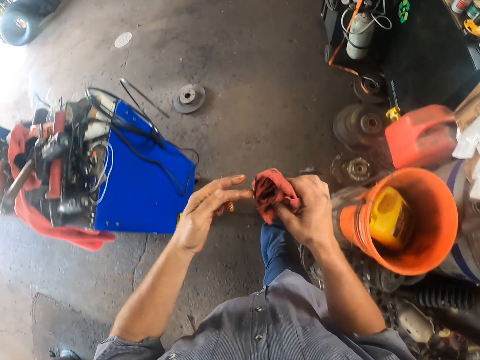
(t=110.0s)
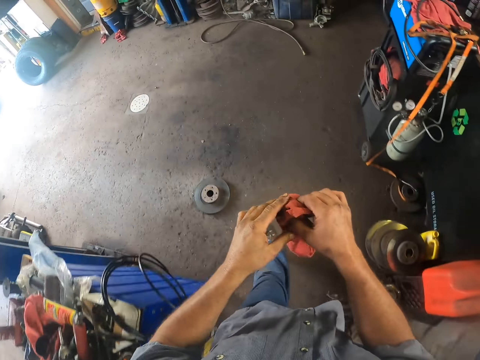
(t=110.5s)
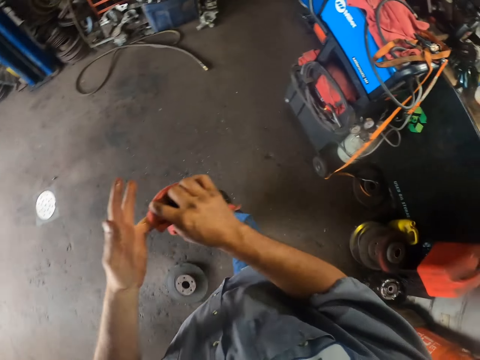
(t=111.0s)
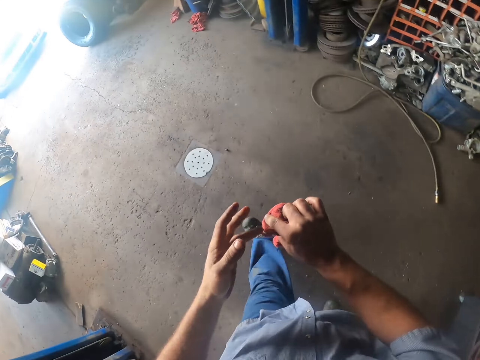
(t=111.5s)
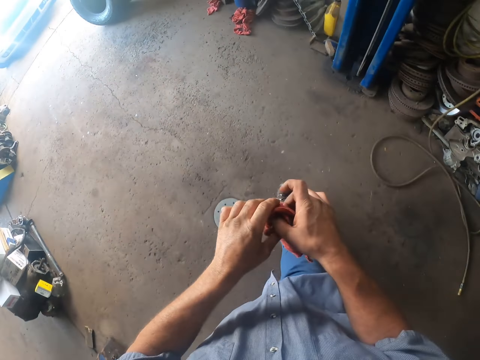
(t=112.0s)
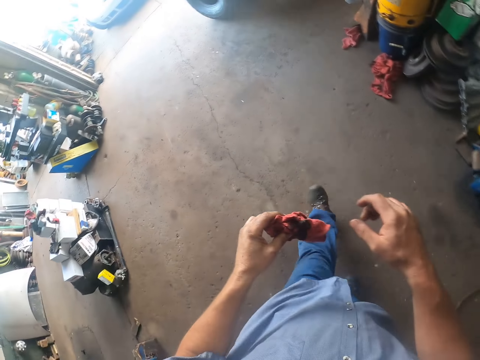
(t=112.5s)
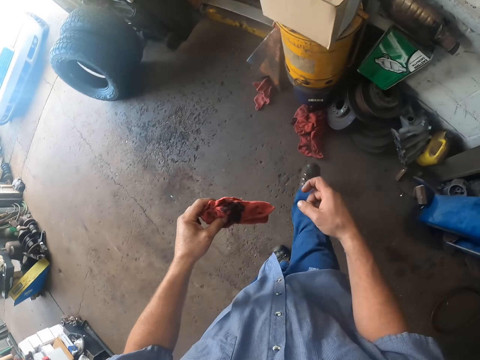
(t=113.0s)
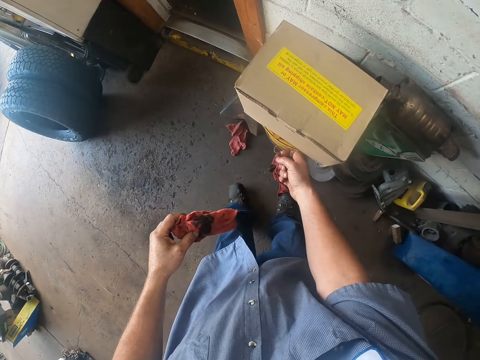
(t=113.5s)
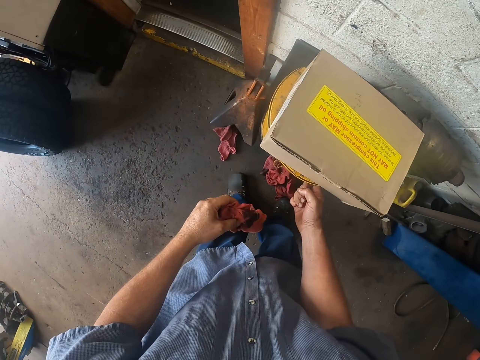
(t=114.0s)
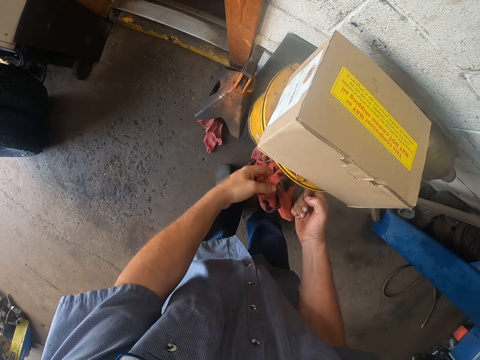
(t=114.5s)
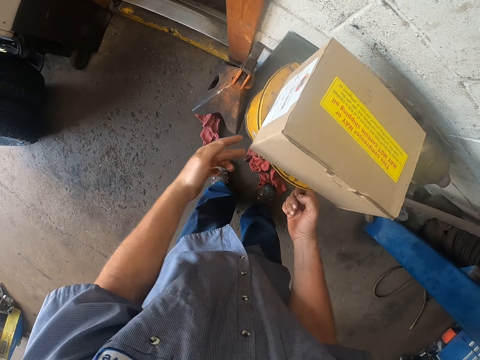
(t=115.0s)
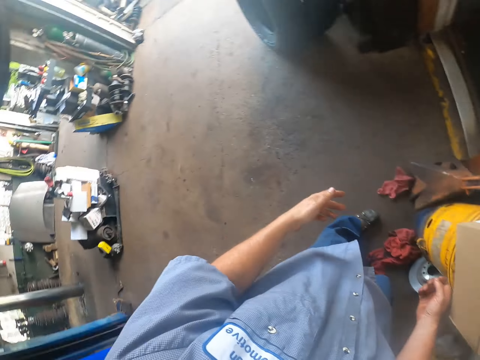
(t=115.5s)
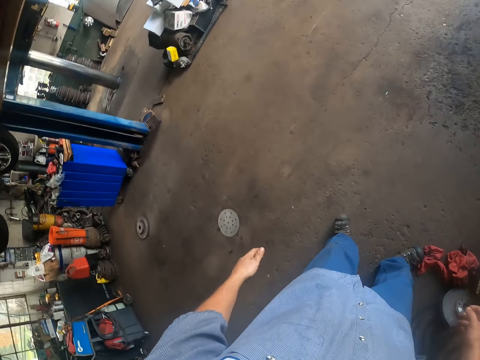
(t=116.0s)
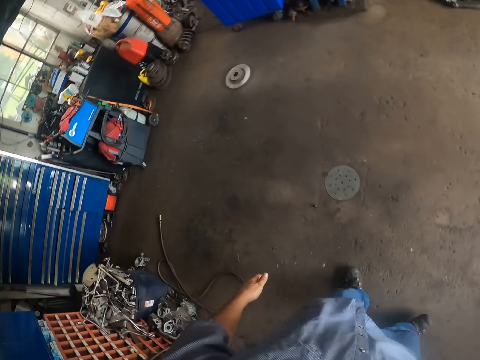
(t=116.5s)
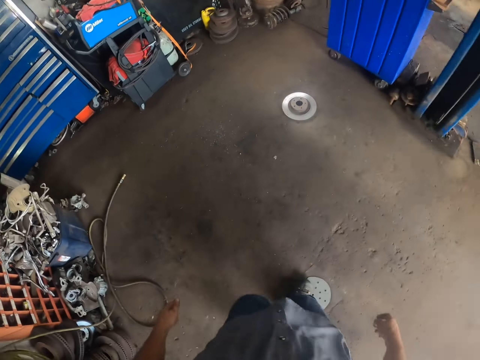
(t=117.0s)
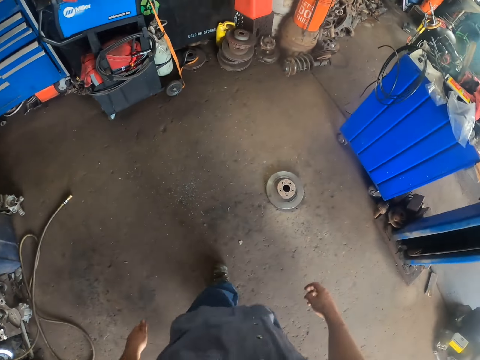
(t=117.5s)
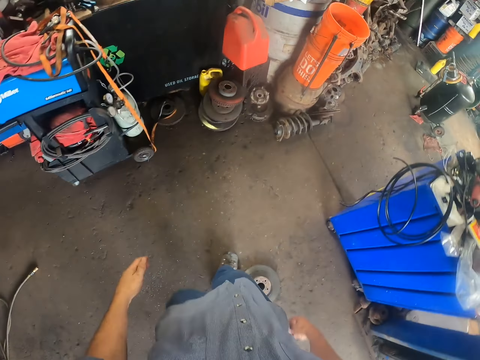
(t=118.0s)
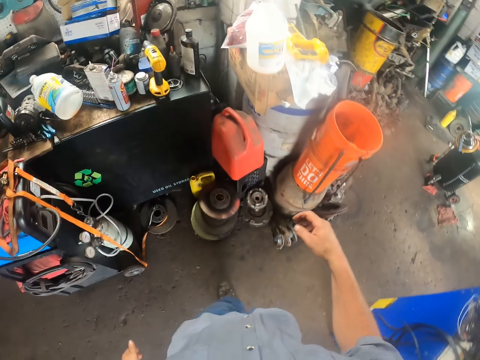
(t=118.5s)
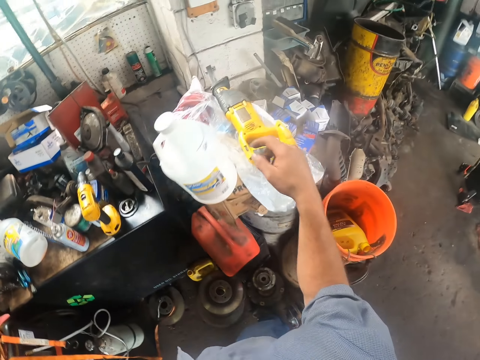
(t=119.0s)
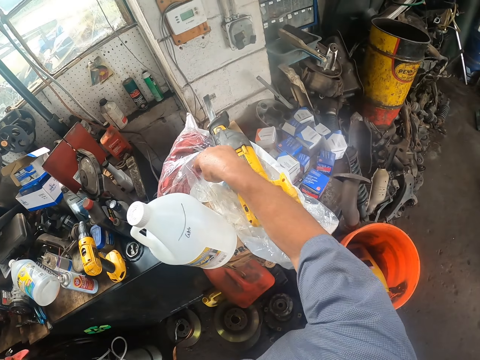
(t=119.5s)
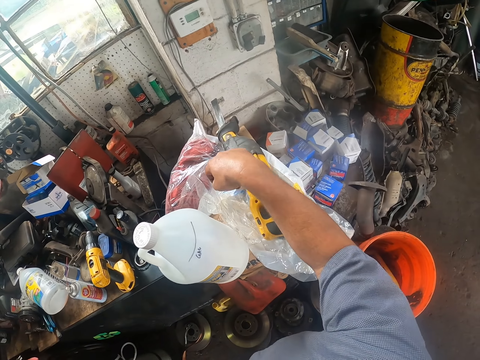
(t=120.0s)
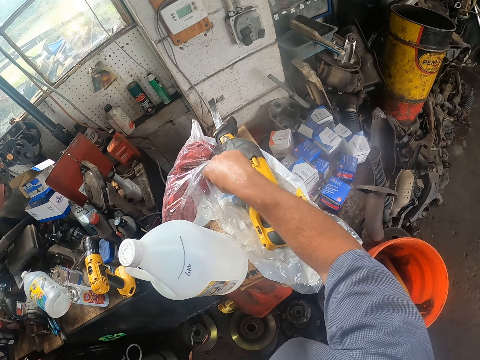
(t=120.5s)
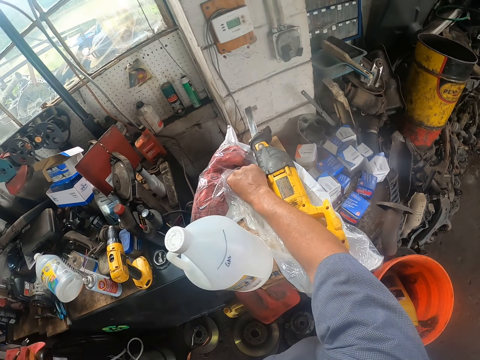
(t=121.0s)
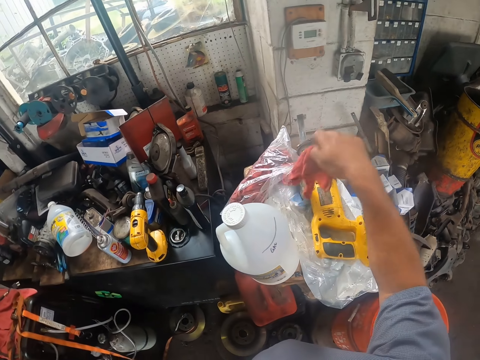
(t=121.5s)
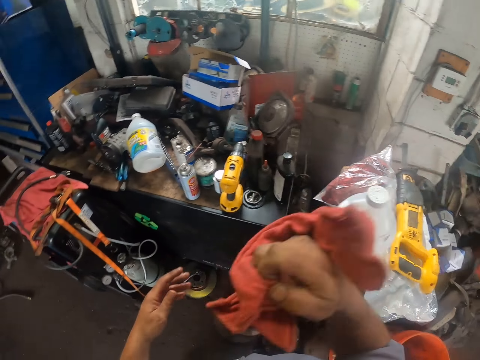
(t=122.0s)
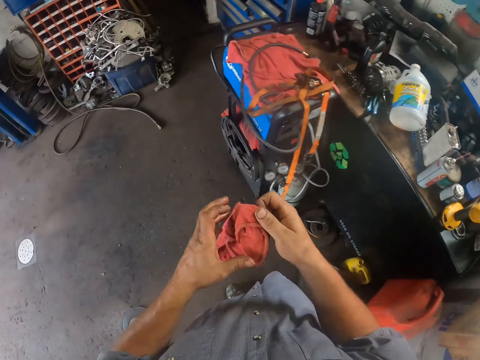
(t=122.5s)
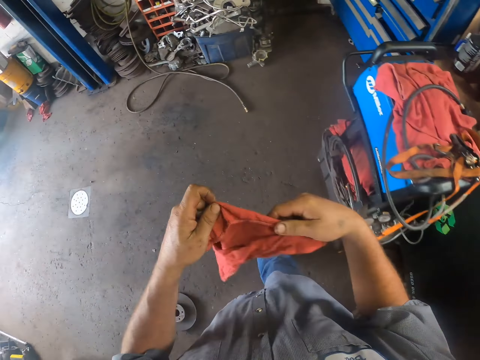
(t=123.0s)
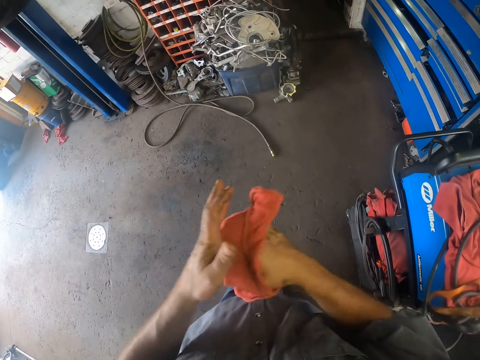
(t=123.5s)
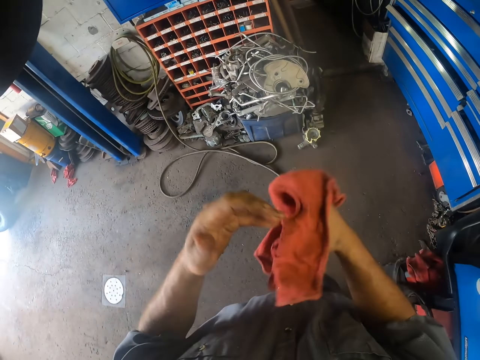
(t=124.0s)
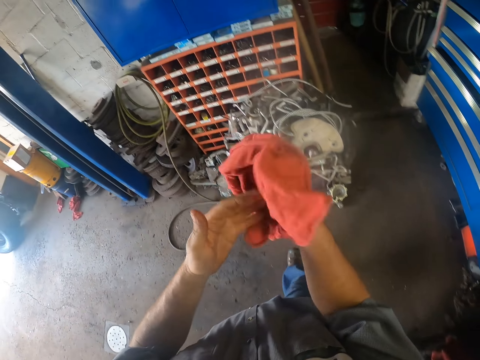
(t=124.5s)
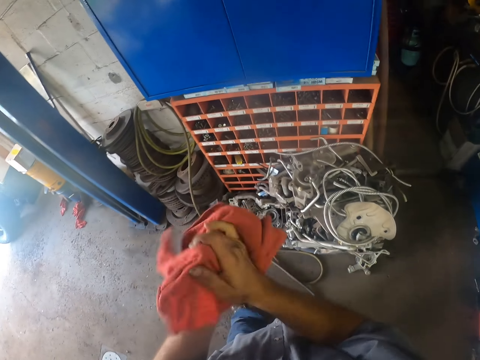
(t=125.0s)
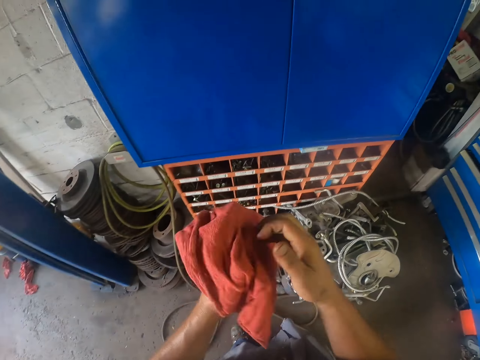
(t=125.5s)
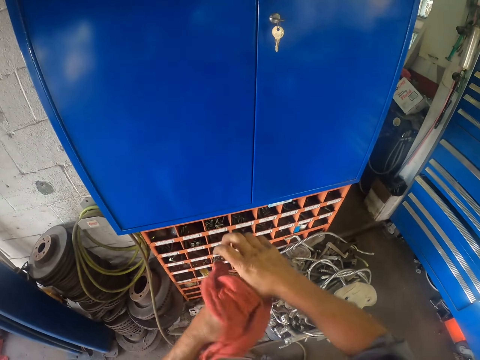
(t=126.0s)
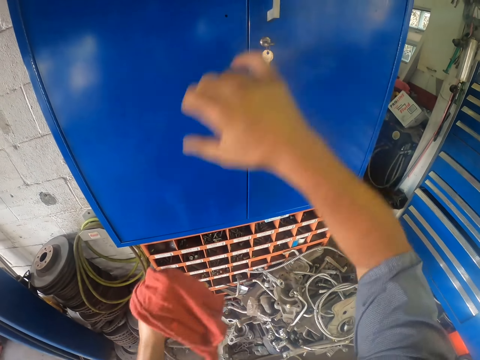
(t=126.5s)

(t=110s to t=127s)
The camera wearer walks around. They wipe hands. They open a bin. They dispose of the piece of cloth in a bucket. They close the bin. They walk around. They pick up another piece of cloth. They wipe hands with the piece of cloth. They walk around.

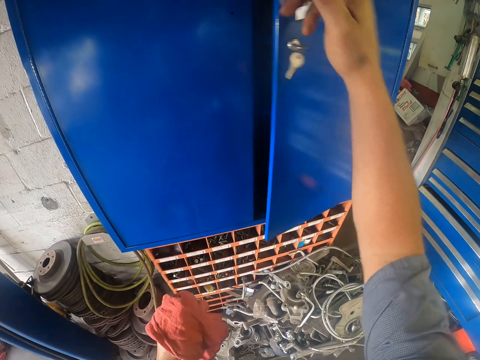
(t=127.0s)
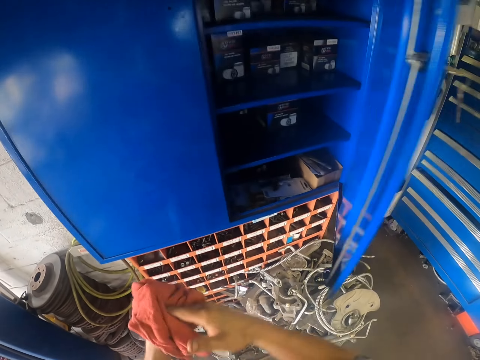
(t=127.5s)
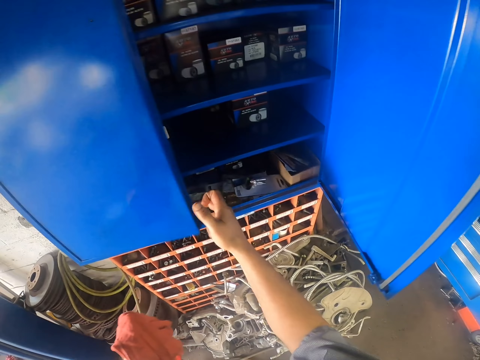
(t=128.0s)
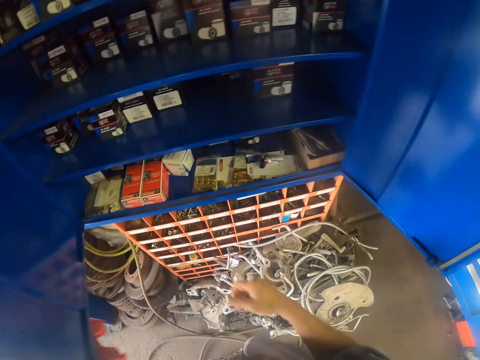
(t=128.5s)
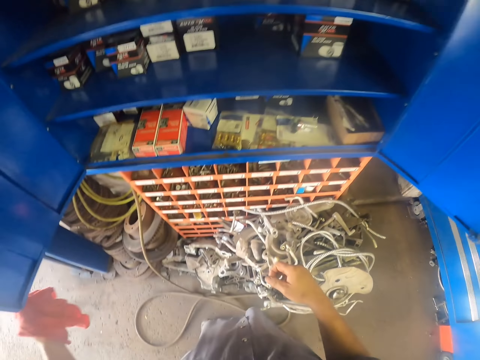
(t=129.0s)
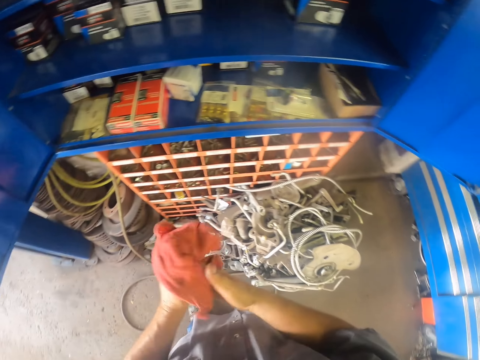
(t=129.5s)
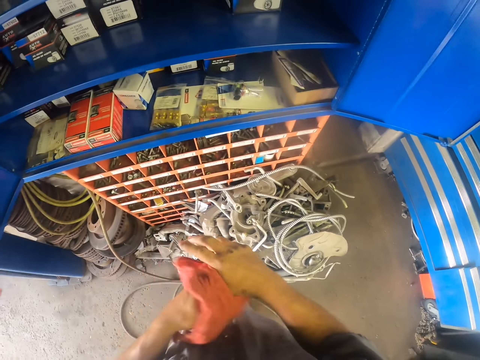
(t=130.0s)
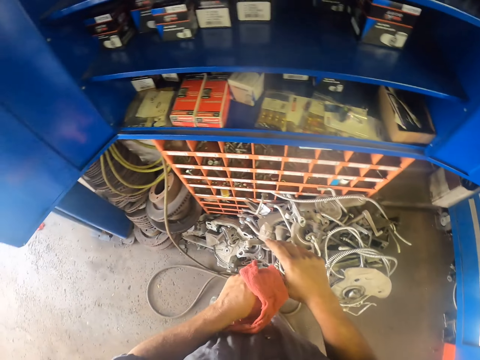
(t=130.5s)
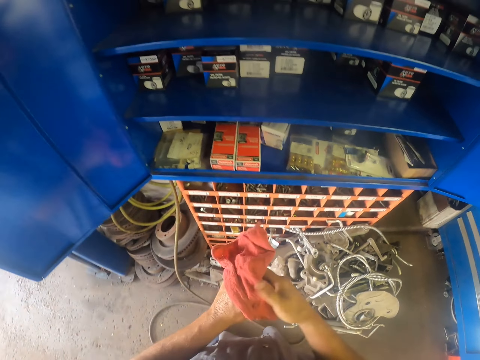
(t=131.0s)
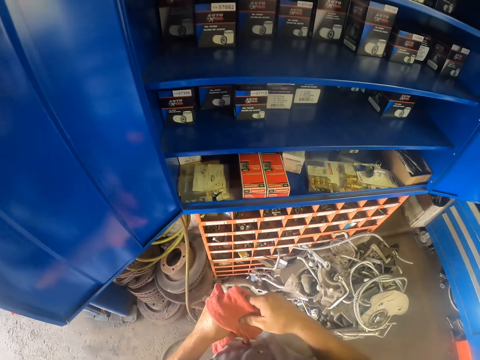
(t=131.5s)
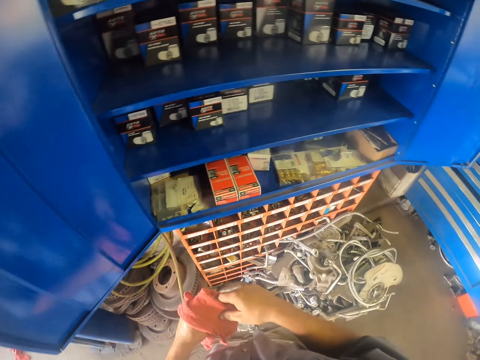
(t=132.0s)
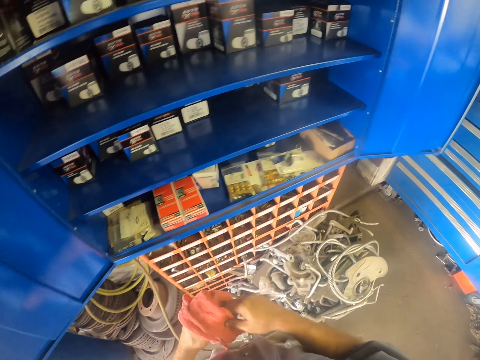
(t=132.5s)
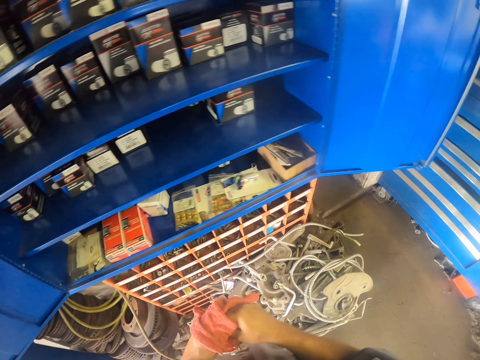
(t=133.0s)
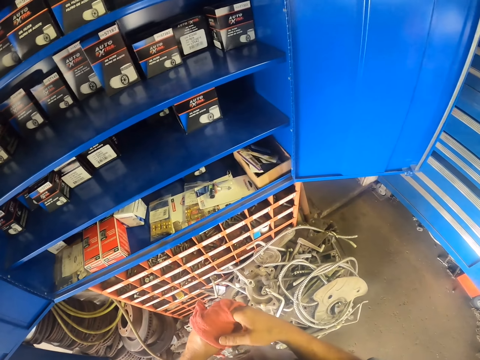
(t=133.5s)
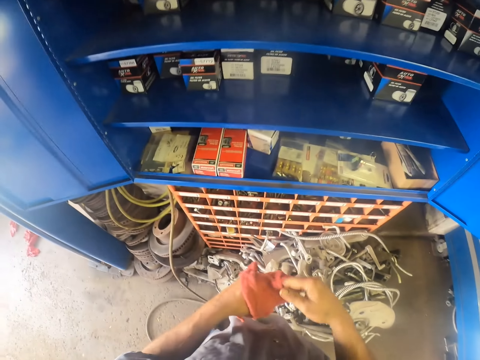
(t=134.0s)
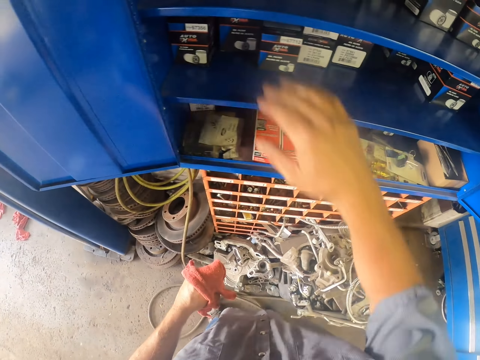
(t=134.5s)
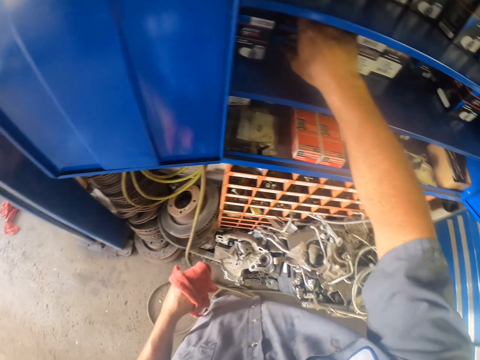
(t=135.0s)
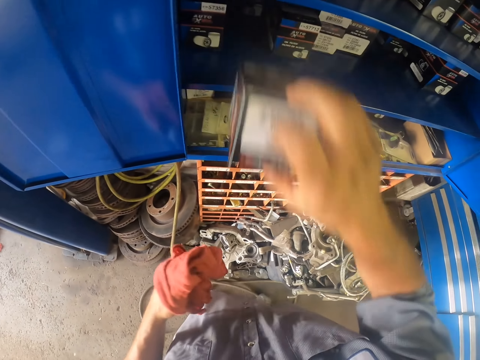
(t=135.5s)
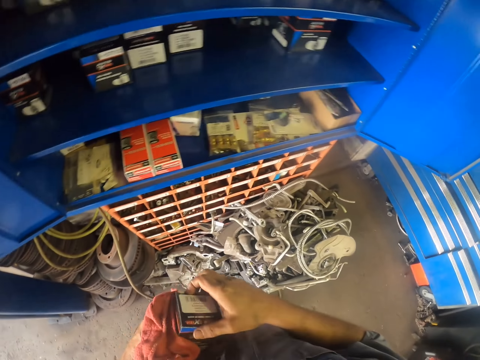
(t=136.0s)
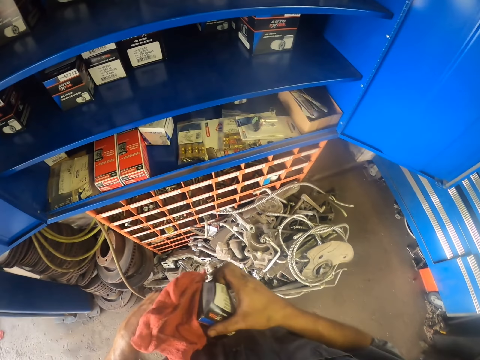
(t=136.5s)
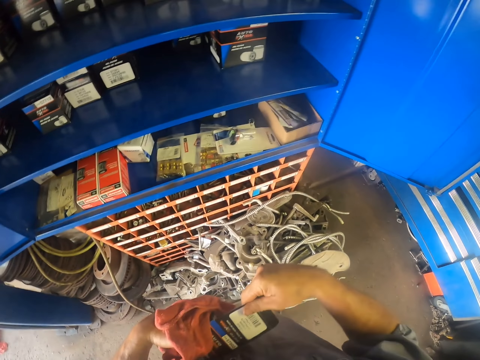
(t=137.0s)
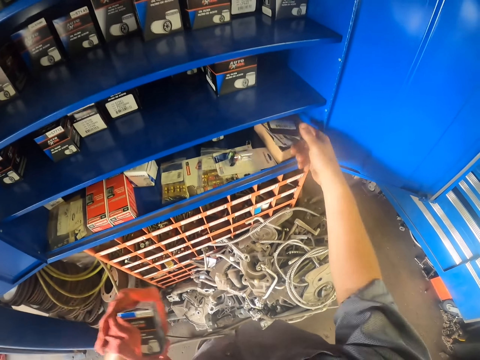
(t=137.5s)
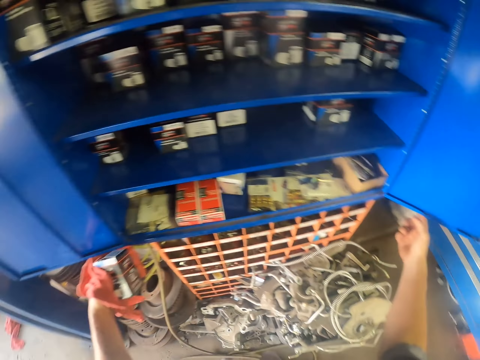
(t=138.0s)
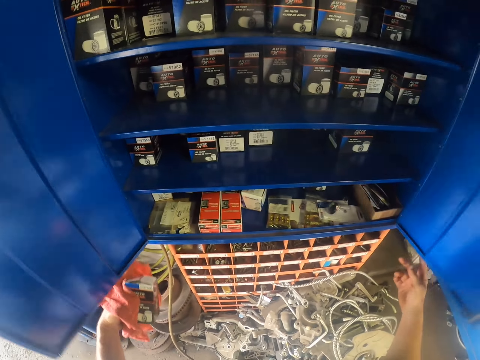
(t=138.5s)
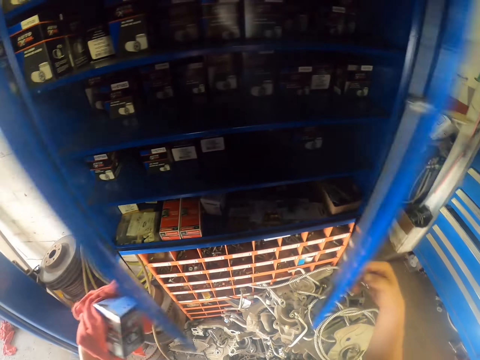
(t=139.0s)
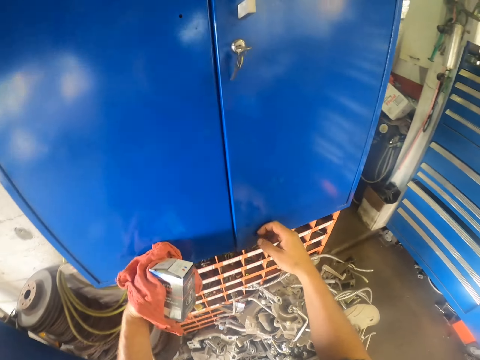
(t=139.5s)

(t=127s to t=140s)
The camera wearer opens a garage cabinet. They wipe hands. They look around. They pick up a box. They tear the cover of something. They cut off the cover. They close the garage cabinet.
